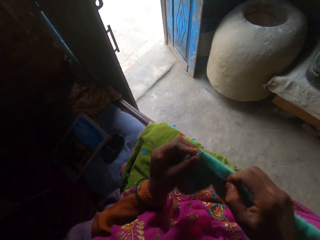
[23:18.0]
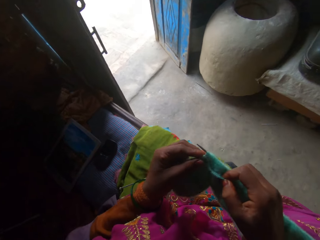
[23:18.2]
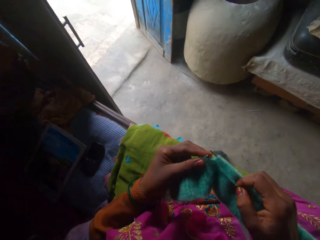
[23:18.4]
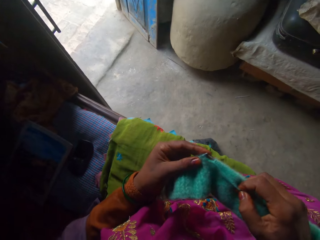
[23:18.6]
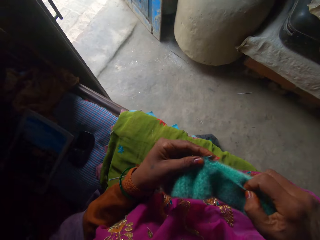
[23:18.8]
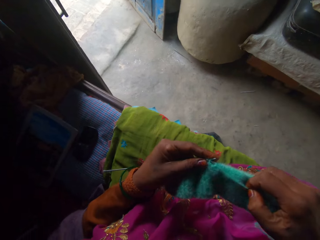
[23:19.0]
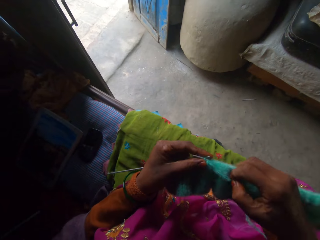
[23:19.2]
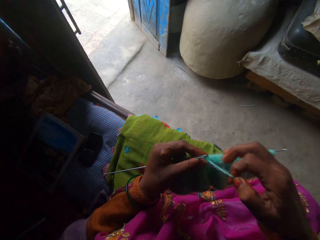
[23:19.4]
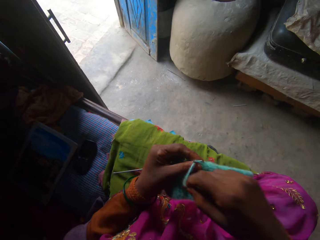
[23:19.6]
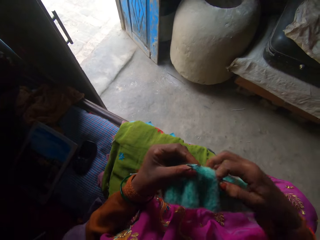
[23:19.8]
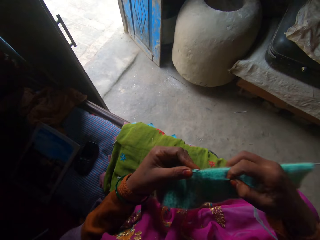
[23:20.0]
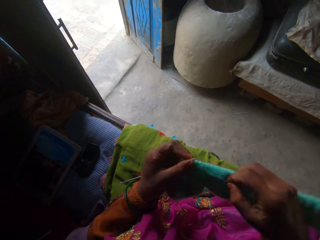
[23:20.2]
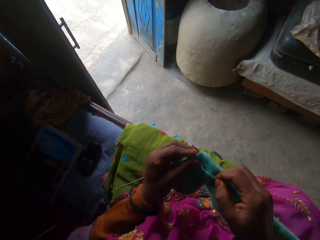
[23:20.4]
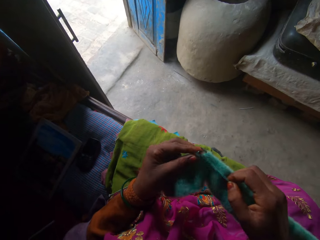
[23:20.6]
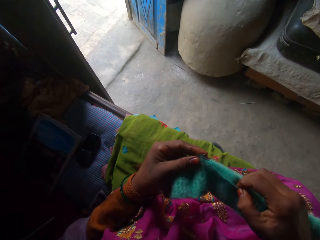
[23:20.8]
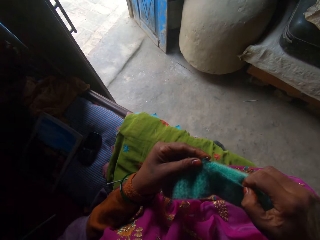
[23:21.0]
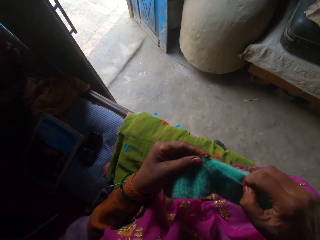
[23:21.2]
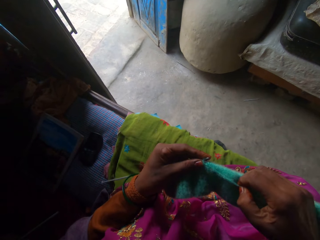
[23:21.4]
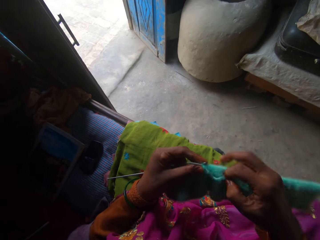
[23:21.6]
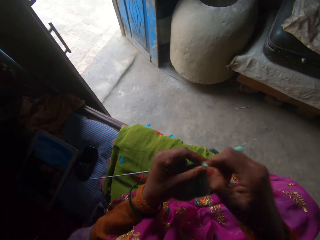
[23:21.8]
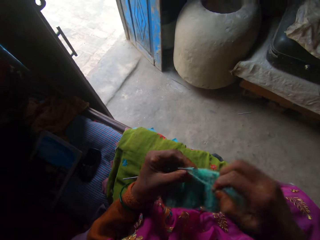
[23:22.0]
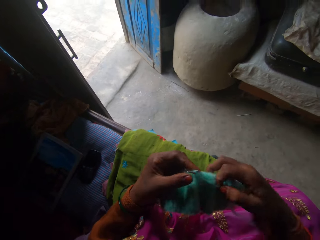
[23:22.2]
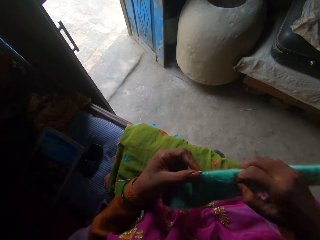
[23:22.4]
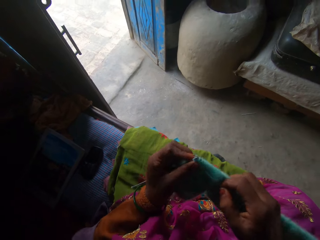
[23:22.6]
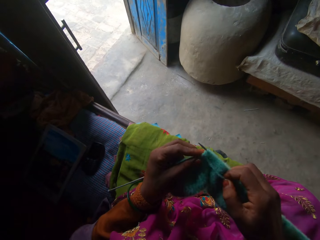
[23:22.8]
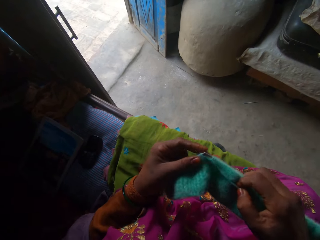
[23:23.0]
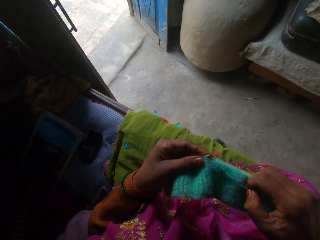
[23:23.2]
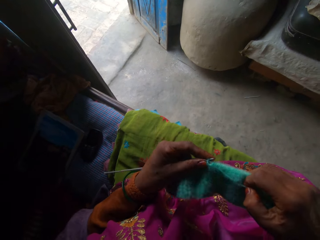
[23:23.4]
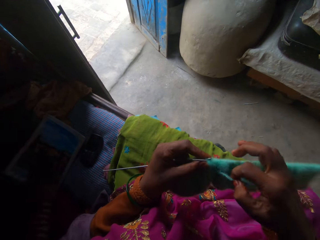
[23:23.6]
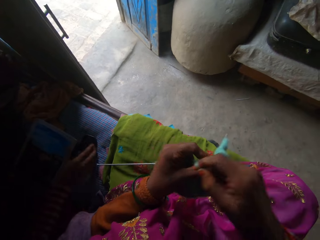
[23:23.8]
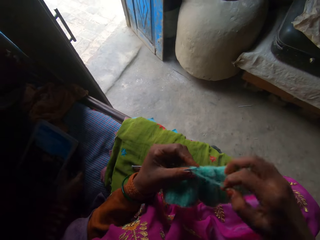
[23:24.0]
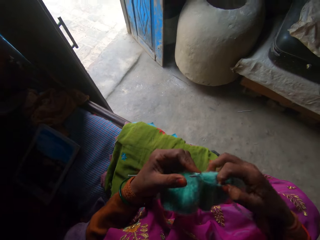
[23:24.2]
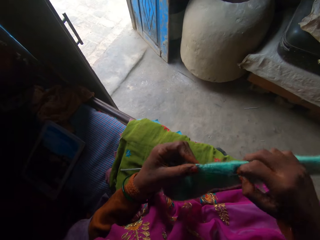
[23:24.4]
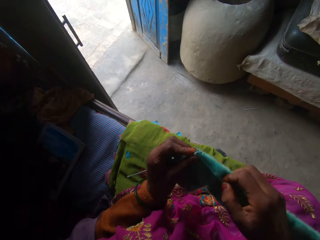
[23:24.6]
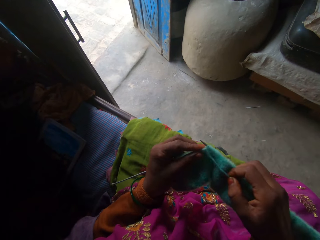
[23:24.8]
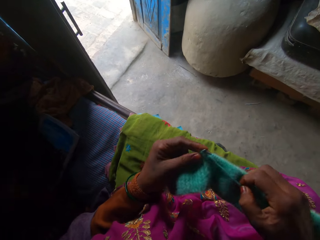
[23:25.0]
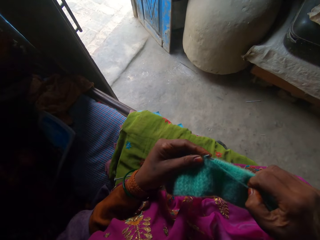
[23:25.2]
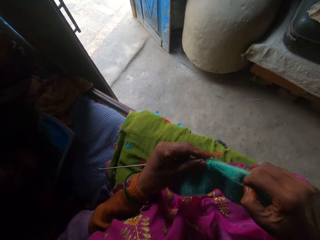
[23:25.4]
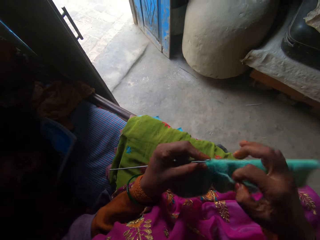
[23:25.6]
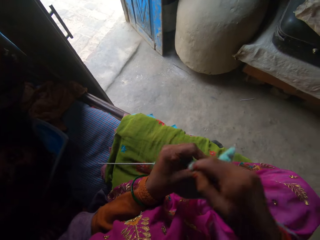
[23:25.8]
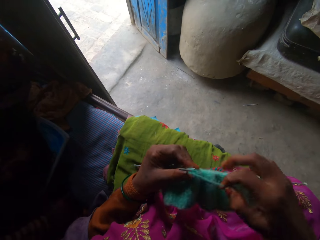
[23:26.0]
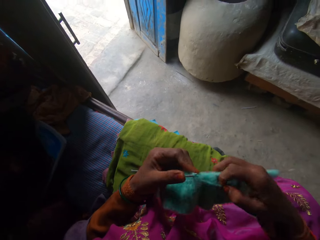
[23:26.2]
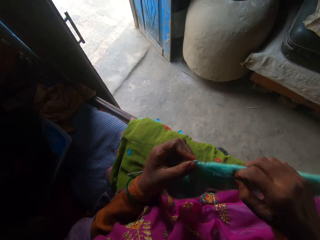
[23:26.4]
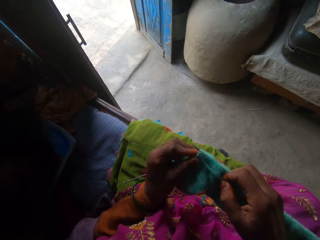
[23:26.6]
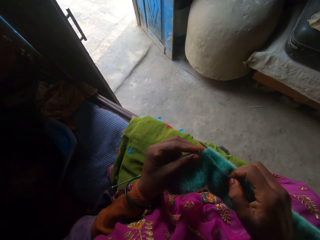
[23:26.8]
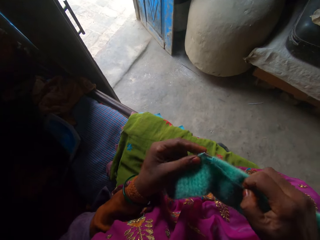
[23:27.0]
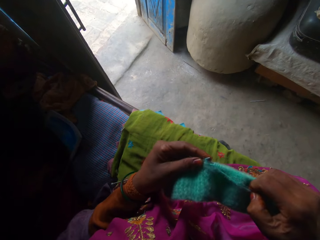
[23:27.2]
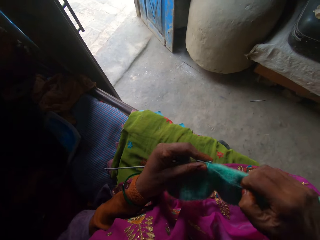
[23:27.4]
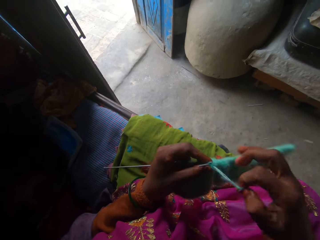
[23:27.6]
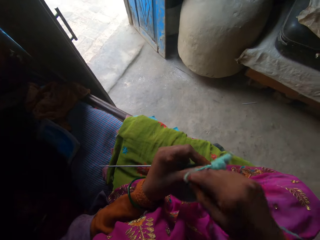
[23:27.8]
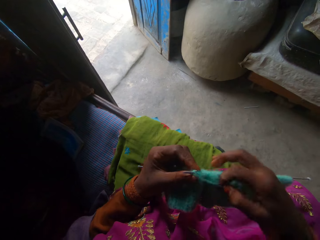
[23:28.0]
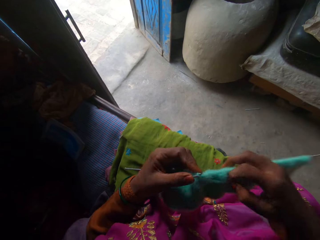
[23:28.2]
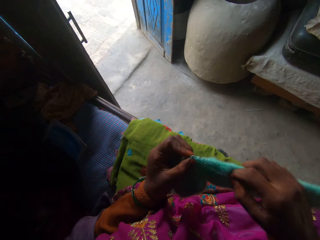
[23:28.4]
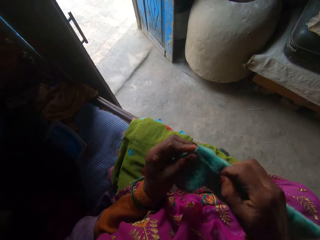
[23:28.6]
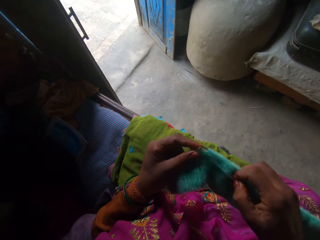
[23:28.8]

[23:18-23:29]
A child picks up a cellphone.

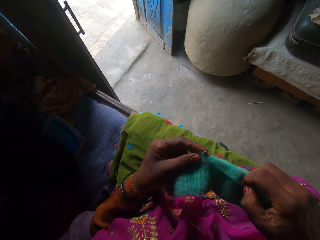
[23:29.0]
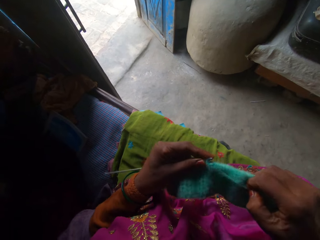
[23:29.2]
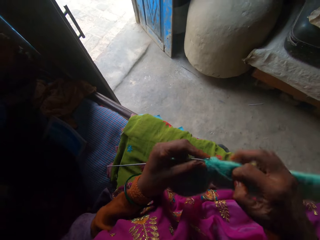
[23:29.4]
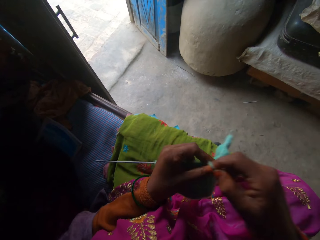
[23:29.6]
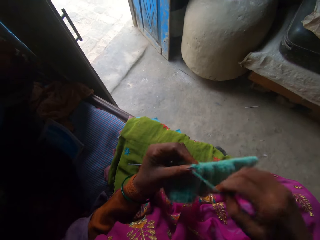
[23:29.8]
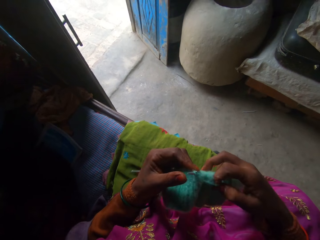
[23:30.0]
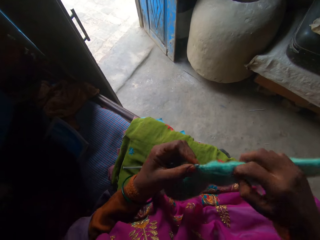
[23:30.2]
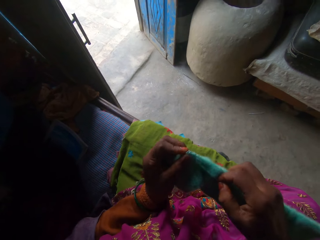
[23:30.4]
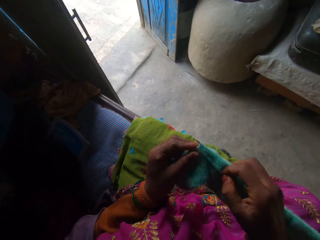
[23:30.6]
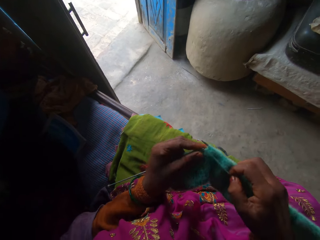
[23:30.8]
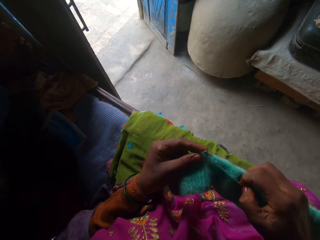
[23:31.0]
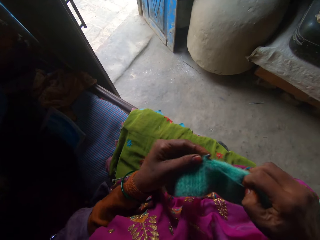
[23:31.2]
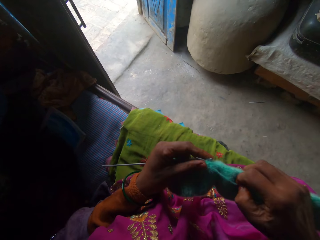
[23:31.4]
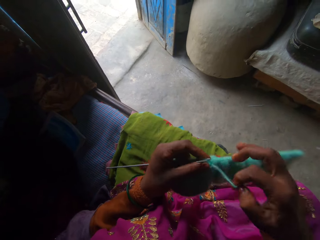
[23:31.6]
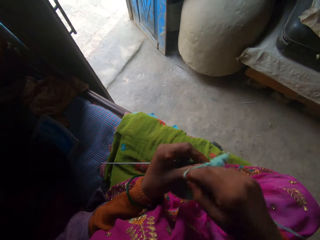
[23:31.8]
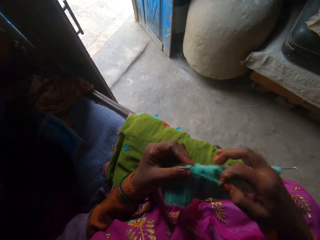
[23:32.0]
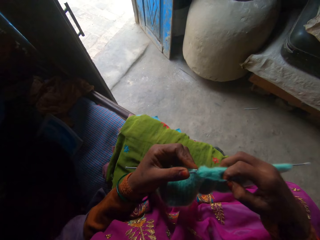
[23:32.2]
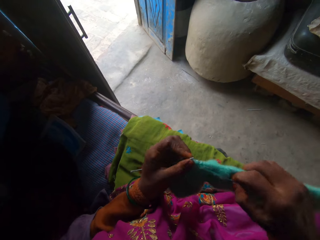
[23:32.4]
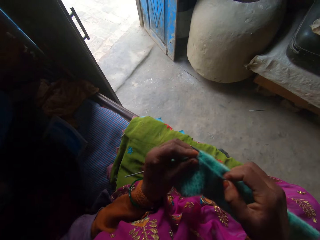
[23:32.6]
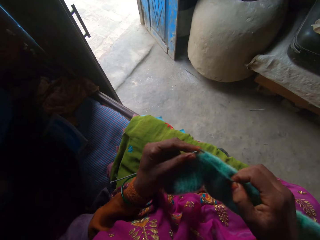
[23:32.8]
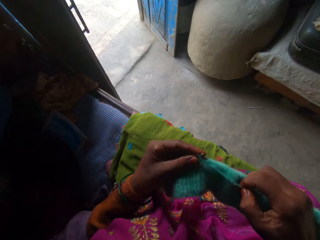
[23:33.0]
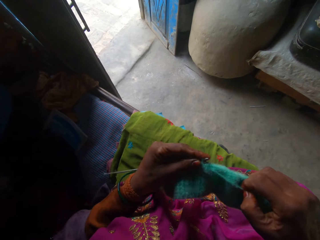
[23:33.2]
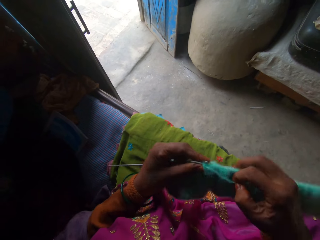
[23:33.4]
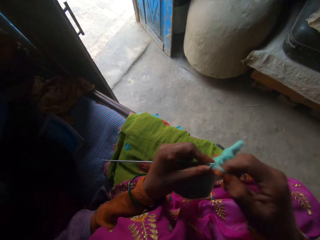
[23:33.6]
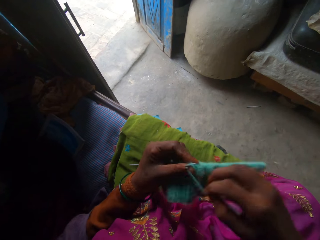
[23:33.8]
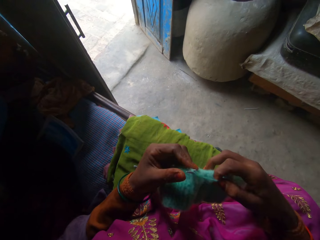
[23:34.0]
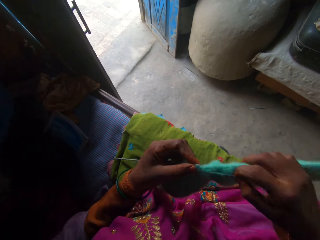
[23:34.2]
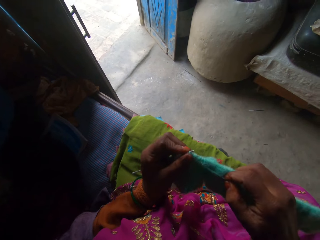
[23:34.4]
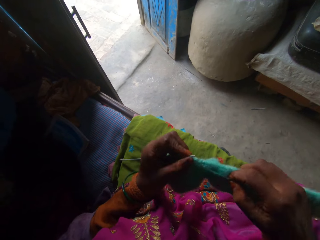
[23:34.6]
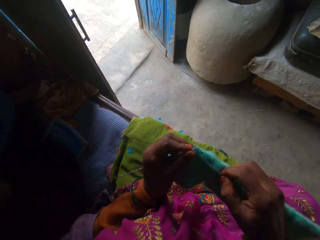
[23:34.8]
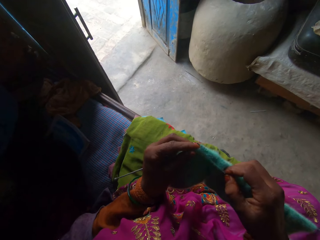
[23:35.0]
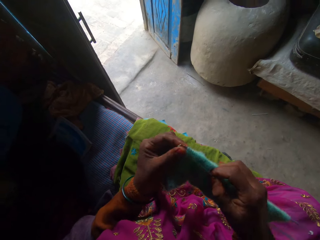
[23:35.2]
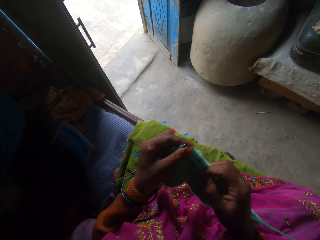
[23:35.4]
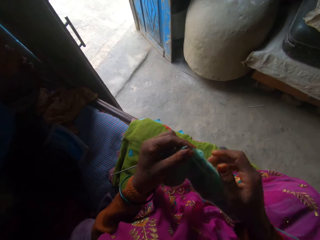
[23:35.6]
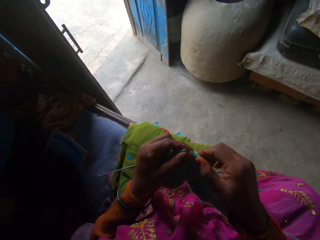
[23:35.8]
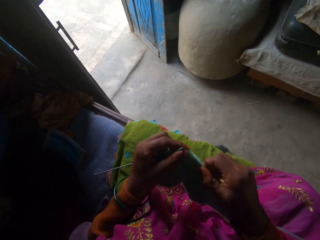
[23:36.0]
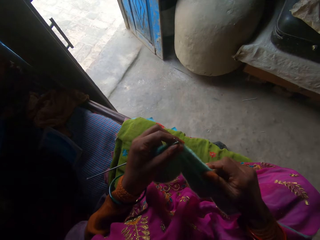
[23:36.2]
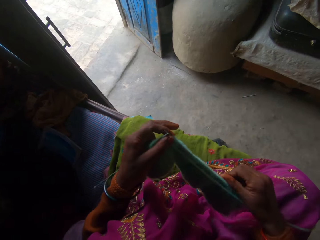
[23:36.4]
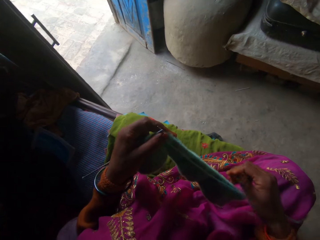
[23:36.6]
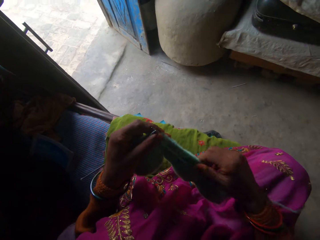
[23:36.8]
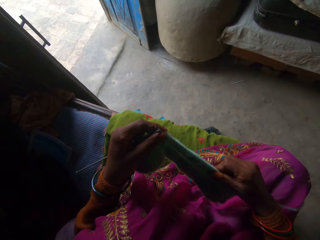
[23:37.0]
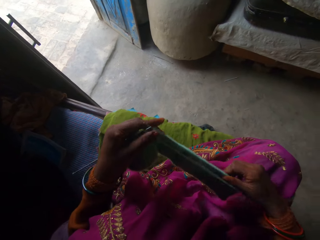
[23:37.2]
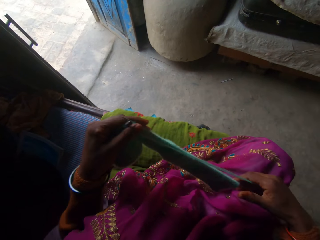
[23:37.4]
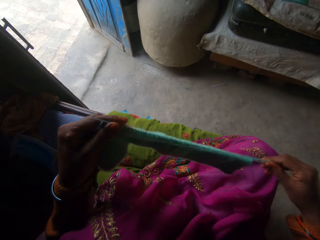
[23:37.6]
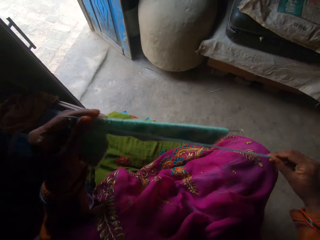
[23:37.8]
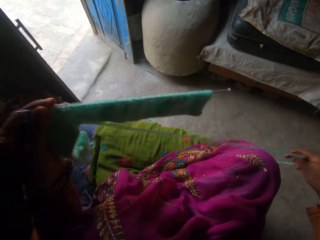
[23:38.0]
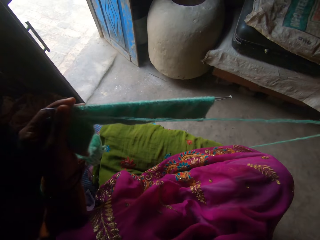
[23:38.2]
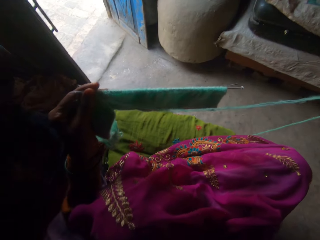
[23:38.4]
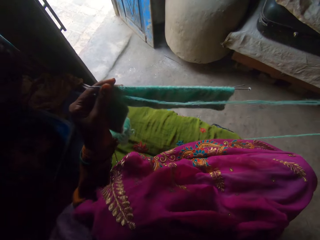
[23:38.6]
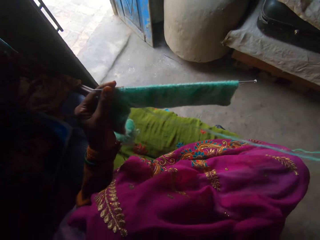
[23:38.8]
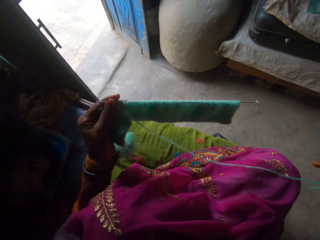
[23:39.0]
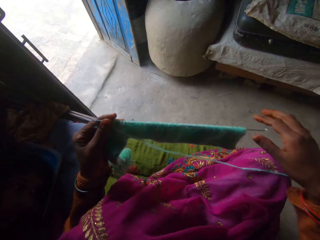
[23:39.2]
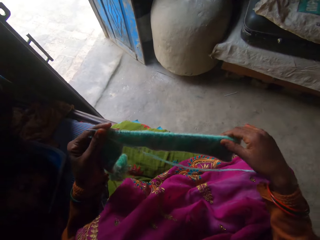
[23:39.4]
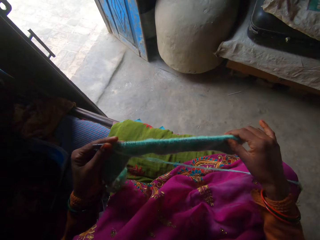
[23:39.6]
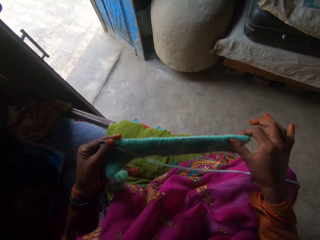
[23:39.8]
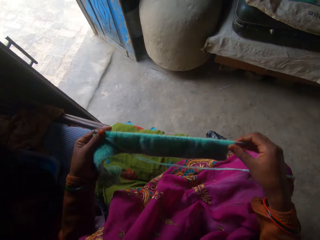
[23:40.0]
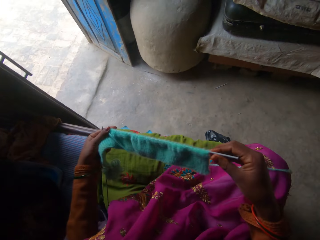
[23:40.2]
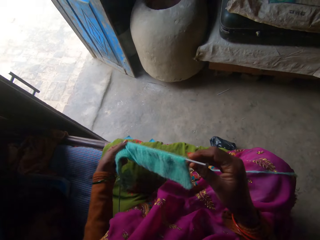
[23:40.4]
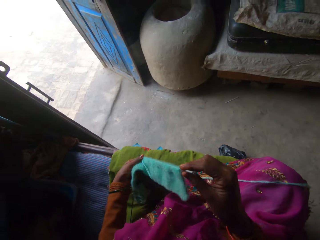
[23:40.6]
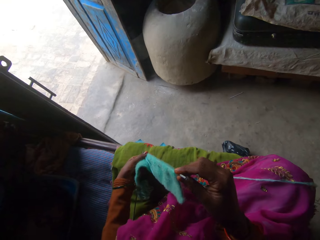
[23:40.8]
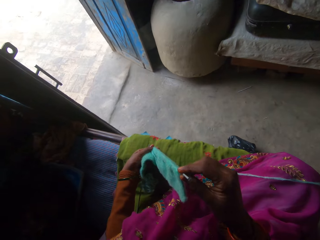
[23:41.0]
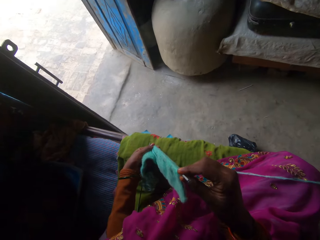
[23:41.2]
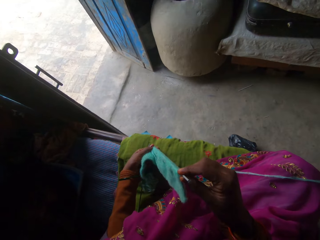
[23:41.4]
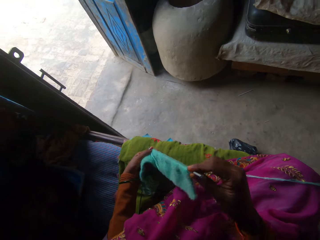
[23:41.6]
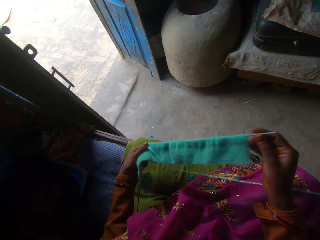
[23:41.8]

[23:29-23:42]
The camera wearer sews a cloth. They adjust a knitted thread through a knitting needle. They adjust the knitted thread.
